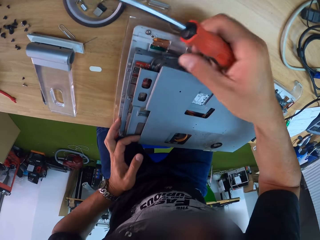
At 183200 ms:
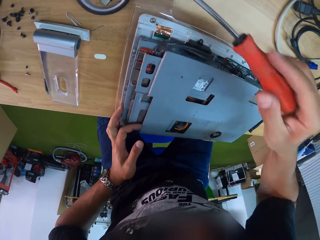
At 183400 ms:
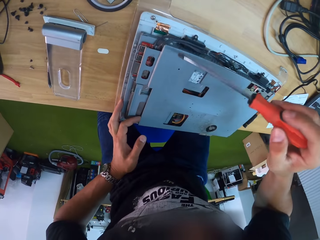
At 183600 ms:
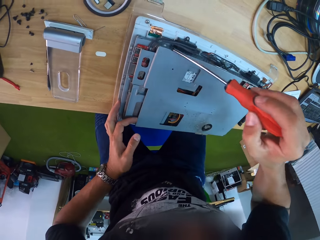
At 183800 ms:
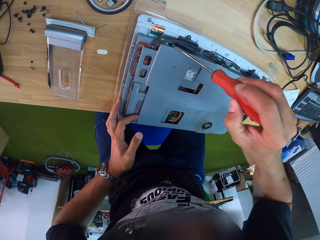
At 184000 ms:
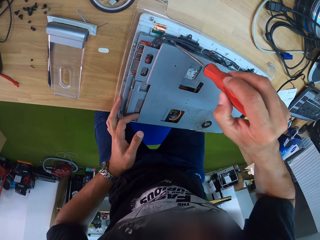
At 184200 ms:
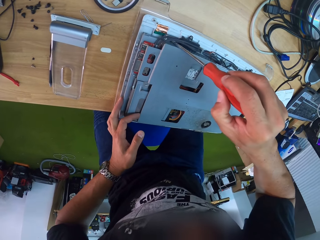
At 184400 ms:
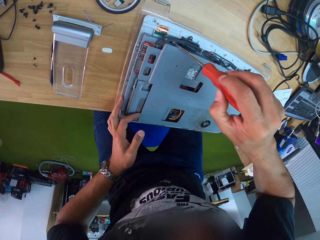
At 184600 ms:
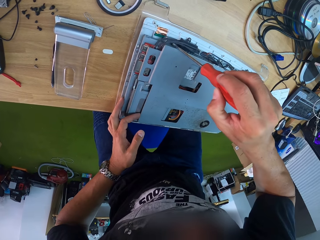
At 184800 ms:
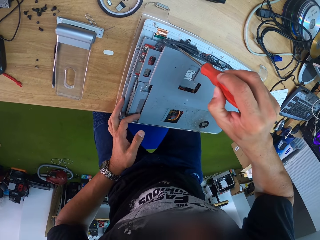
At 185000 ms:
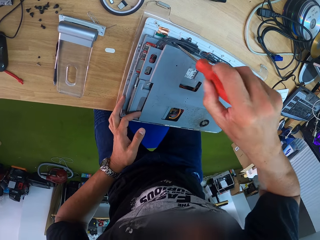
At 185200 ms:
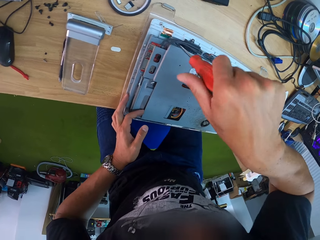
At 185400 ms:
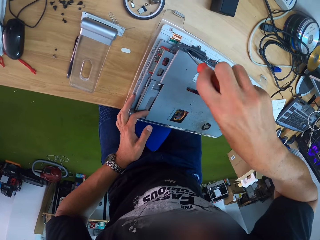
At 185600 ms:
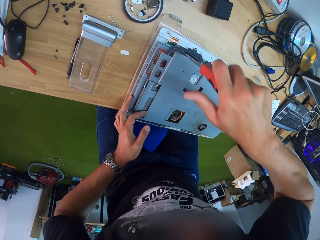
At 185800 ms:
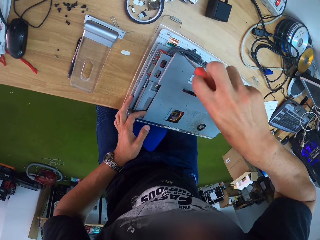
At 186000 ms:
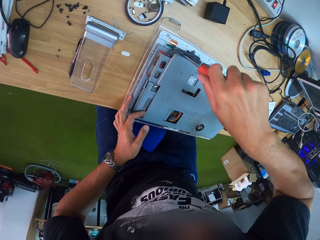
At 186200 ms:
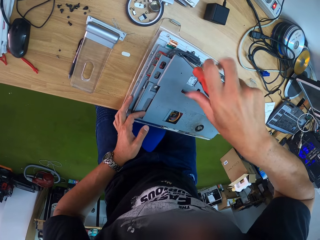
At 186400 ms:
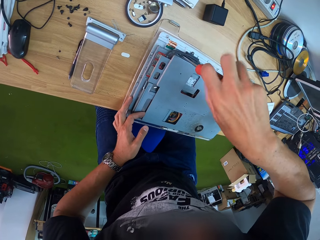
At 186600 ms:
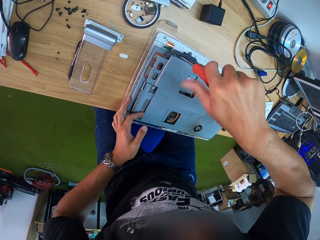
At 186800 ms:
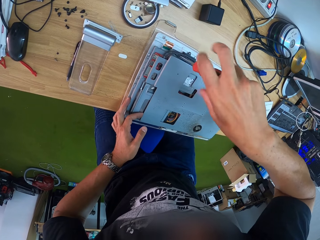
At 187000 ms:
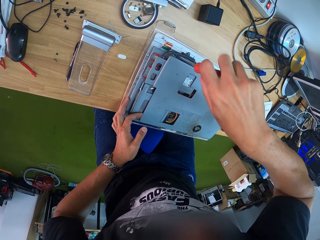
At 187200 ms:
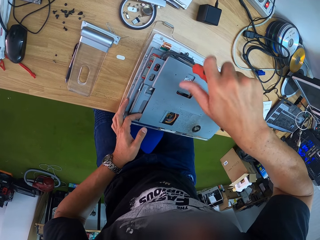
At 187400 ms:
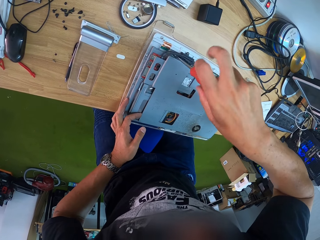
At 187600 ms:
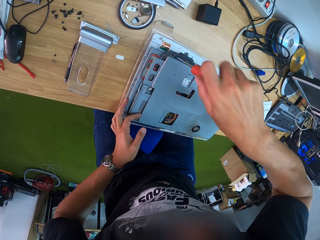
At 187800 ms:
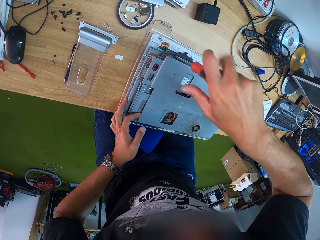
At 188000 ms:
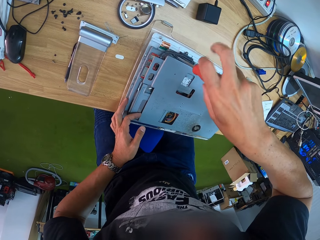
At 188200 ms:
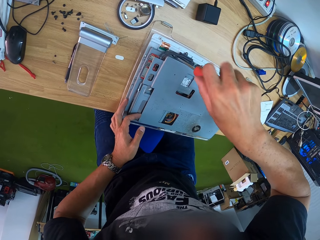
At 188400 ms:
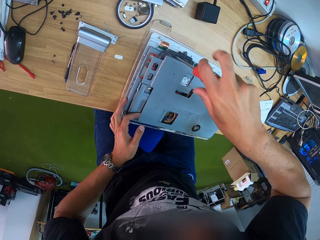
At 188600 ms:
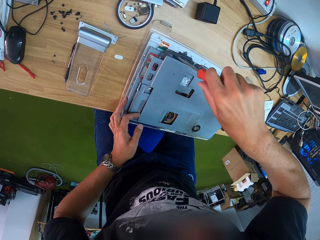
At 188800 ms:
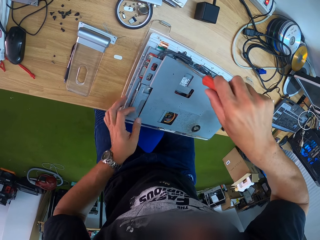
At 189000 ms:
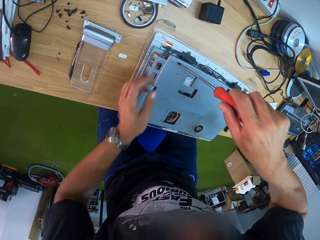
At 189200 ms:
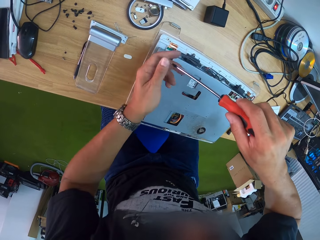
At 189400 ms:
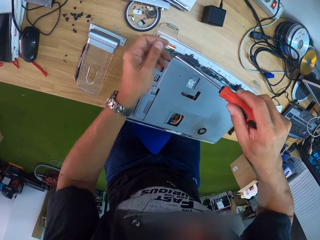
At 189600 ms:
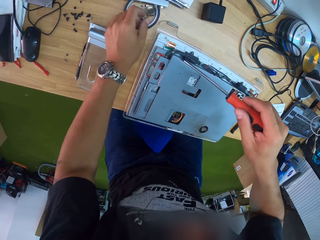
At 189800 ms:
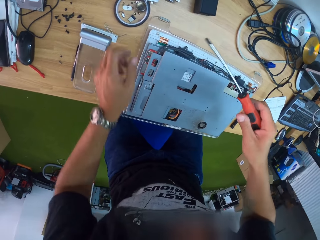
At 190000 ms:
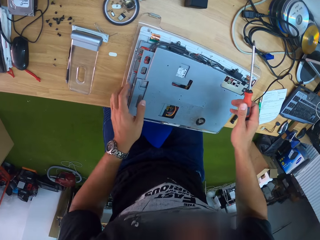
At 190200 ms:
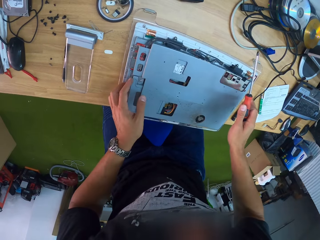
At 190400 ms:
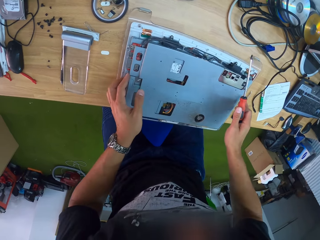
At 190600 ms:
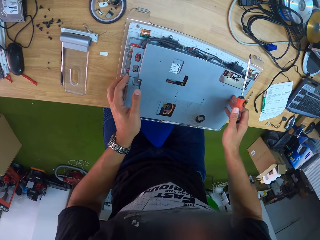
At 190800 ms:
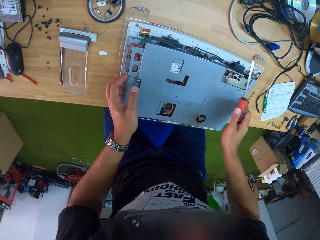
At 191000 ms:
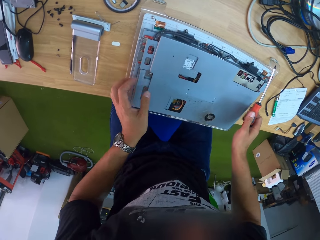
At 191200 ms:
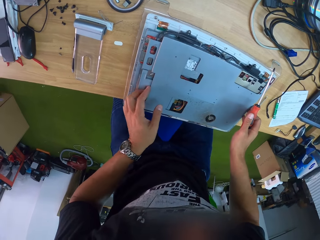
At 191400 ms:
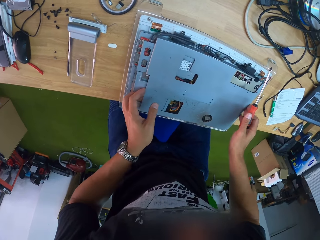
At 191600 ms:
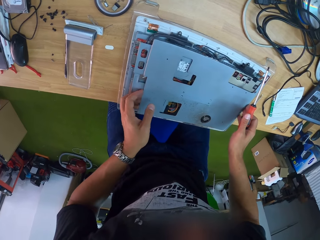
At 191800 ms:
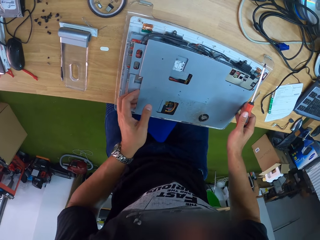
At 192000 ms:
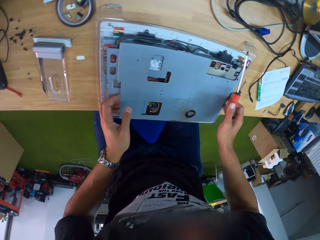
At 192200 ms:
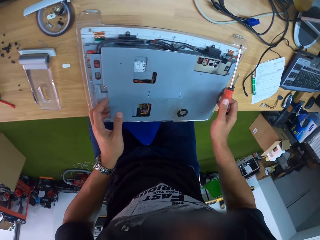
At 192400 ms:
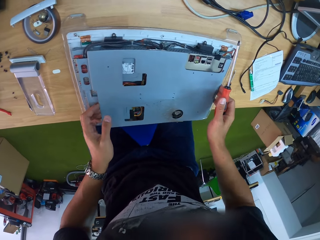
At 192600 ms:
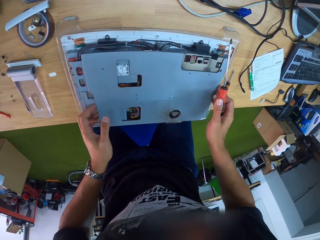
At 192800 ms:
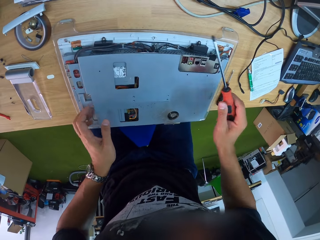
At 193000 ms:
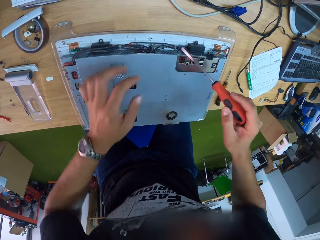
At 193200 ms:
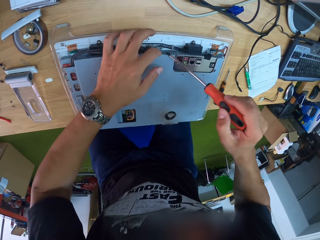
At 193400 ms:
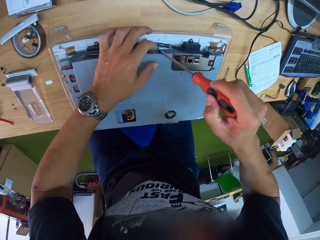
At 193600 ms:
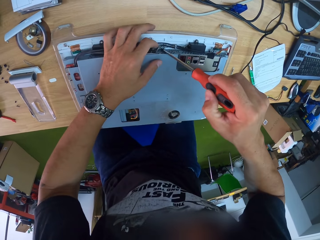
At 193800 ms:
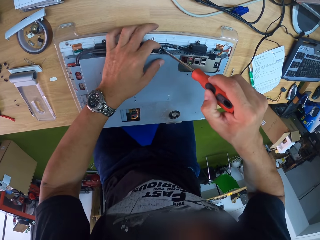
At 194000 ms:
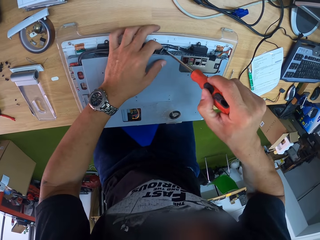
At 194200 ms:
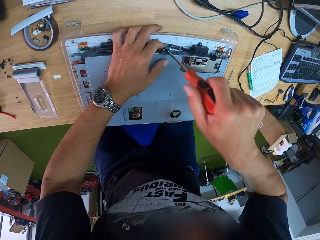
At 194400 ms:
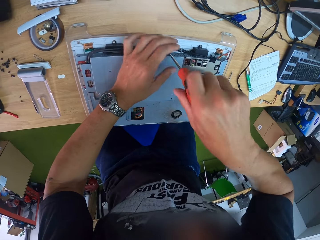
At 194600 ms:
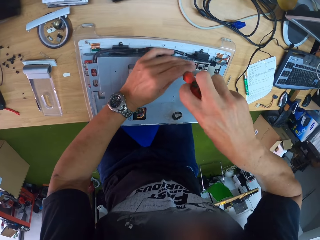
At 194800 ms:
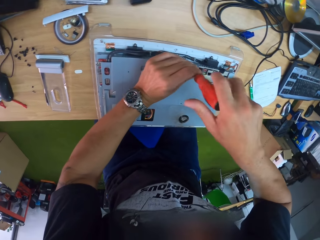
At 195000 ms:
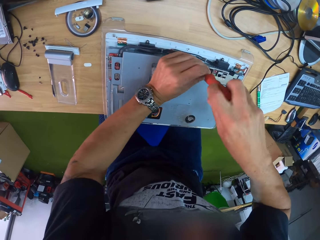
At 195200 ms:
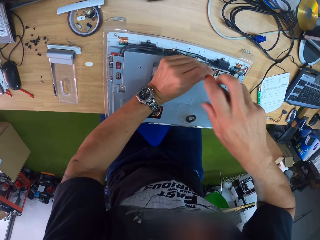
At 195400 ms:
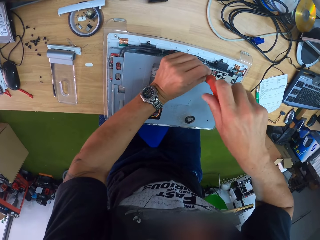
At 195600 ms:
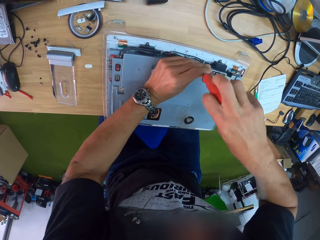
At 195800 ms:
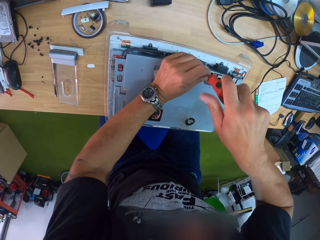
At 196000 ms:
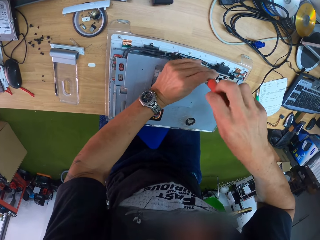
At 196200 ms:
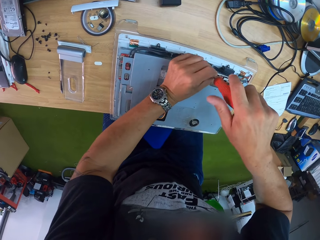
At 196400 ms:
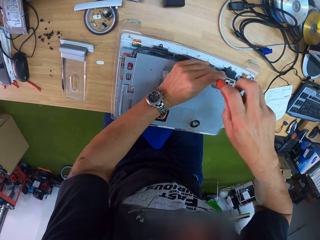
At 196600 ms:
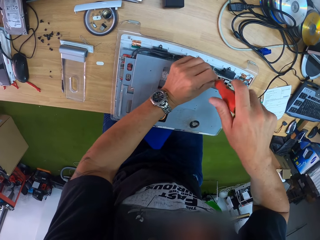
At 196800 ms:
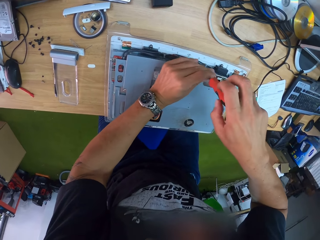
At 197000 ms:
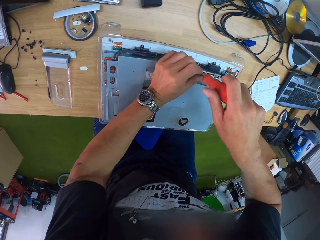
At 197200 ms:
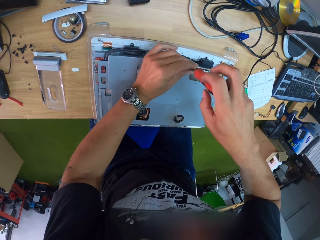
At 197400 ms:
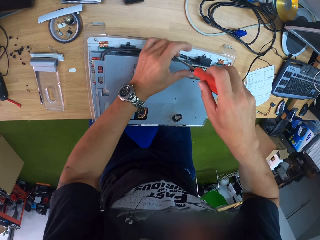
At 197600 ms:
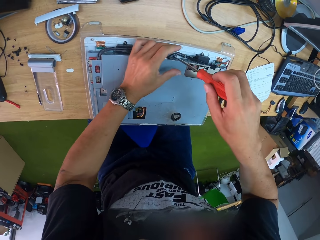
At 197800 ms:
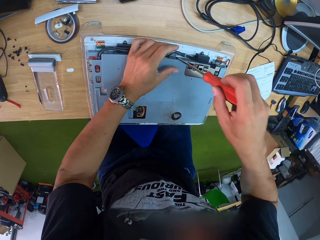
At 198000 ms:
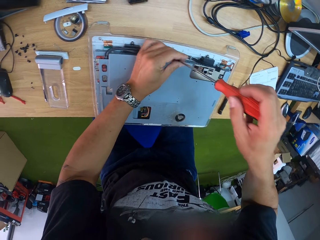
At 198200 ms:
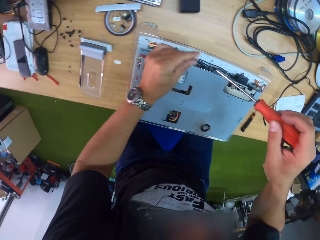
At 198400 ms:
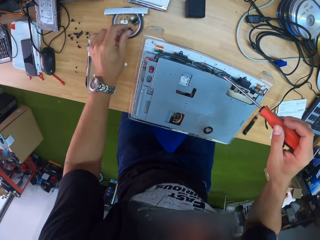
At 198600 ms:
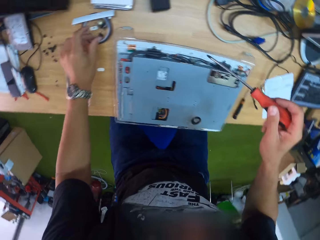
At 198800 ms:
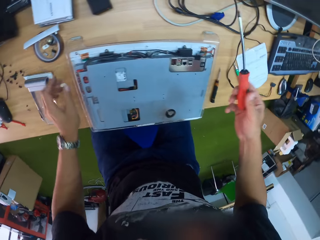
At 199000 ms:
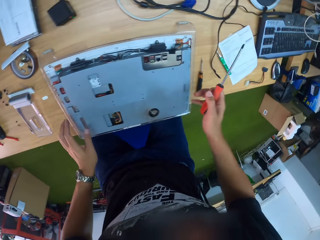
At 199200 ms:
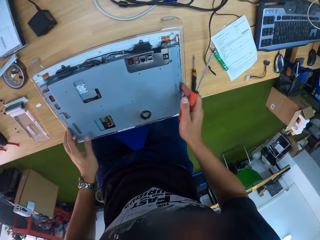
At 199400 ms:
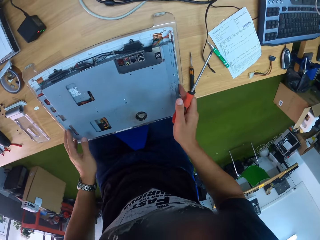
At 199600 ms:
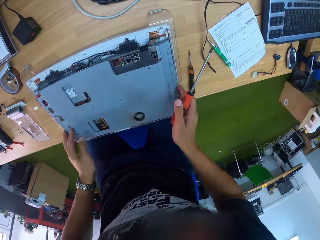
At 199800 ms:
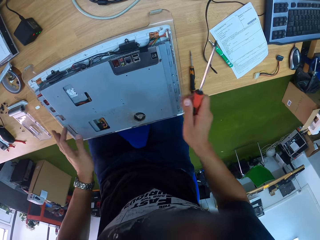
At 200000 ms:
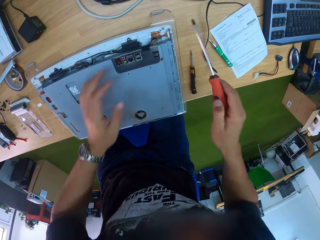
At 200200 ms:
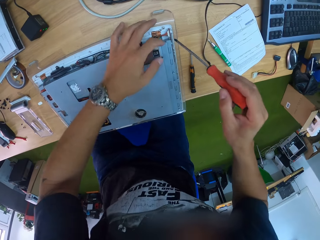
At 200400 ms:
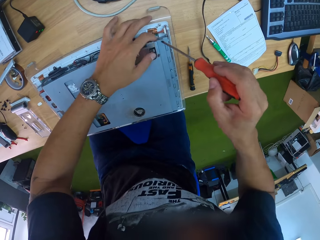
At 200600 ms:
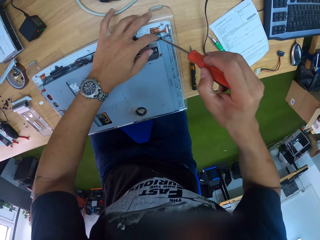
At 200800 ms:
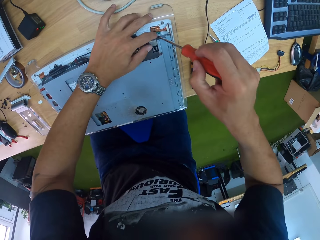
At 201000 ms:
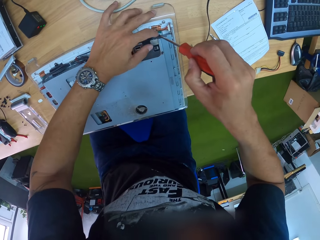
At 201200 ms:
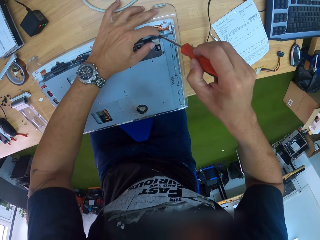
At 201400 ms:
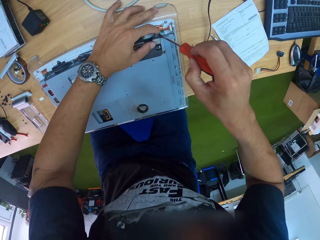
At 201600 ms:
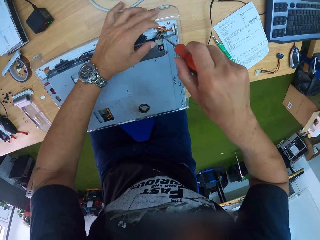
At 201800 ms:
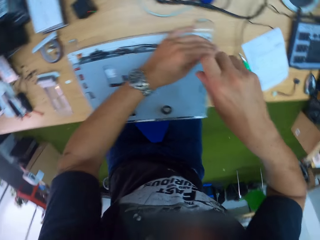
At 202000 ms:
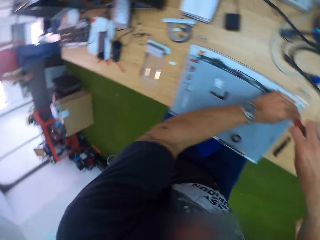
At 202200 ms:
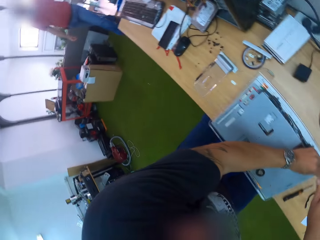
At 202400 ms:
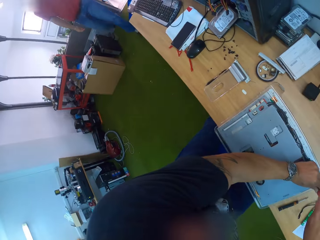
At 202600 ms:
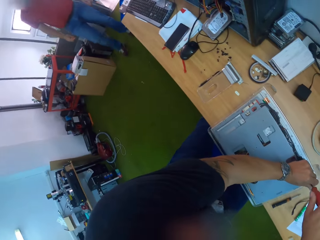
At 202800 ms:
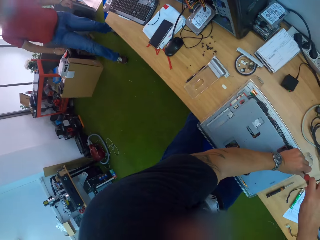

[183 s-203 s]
The camera wearer pulls a machine cover. He loosens a screw on a motherboard on the table with the screwdriver in his right hand. He picks the screw from the screwdriver with his left hand. He places the screw in his left hand on the table. He holds the machine cover with both hands. He lifts the plate of the motherboard with both his hands. He loosens a screw on the motherboard on the table with the screwdriver in his right hand. He picks the screw from the screwdriver with his left hand. He places the screw in his left hand on the table. He holds the motherboard on the table with both his hands. He loosens a screw on the motherboard on the table with the screwdriver in his right hand. He converses with a co-worker.

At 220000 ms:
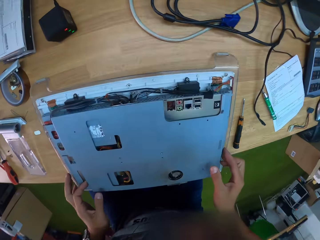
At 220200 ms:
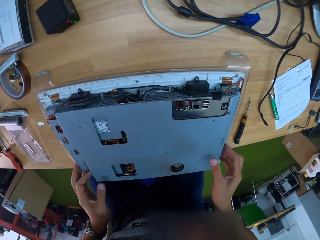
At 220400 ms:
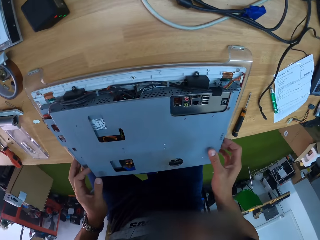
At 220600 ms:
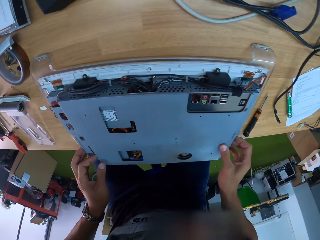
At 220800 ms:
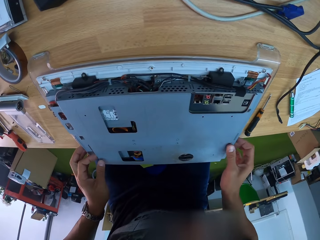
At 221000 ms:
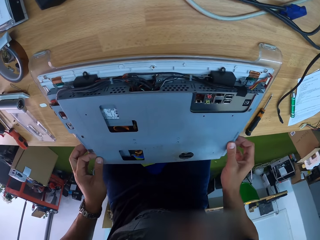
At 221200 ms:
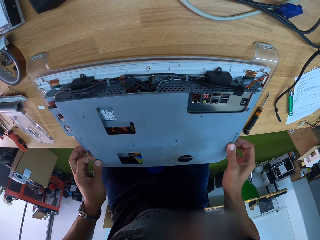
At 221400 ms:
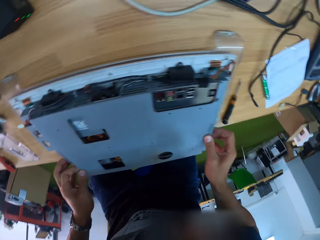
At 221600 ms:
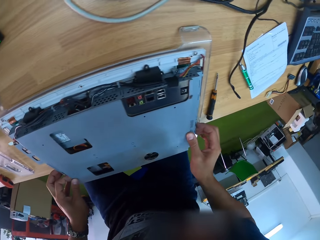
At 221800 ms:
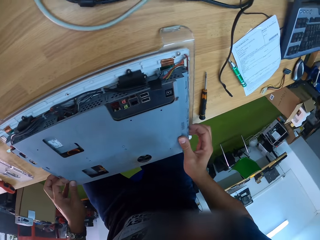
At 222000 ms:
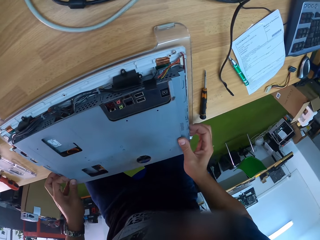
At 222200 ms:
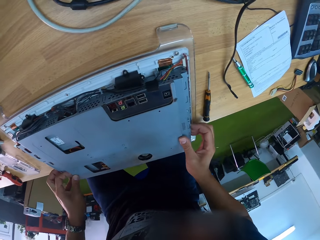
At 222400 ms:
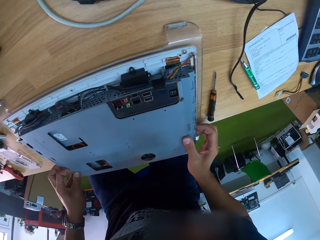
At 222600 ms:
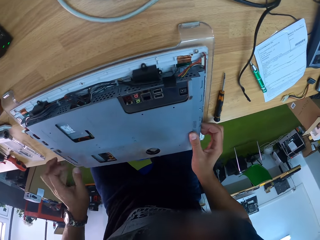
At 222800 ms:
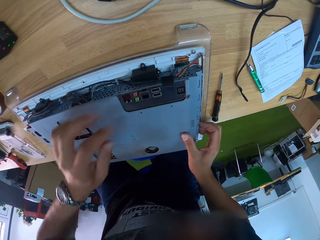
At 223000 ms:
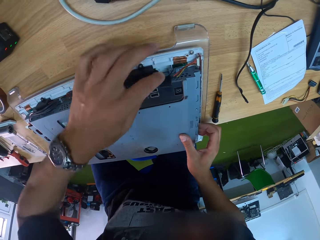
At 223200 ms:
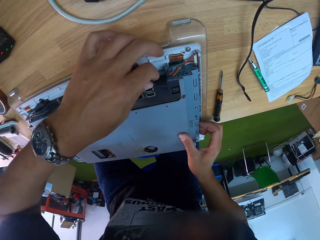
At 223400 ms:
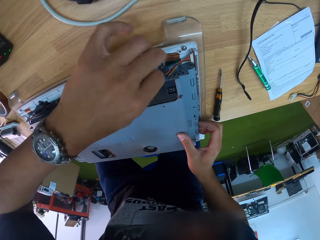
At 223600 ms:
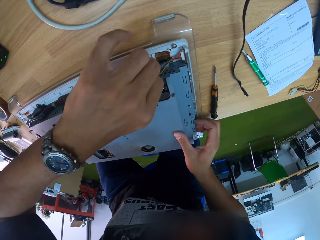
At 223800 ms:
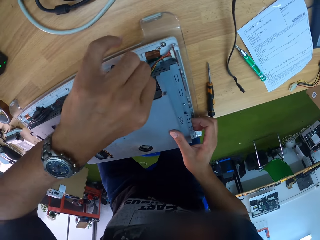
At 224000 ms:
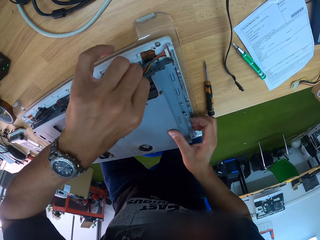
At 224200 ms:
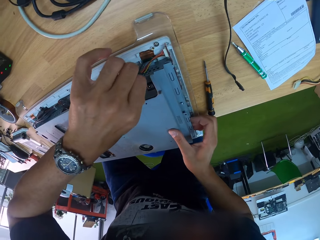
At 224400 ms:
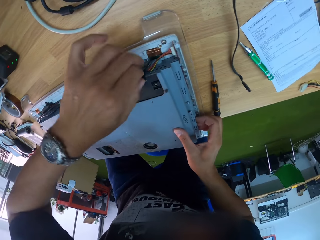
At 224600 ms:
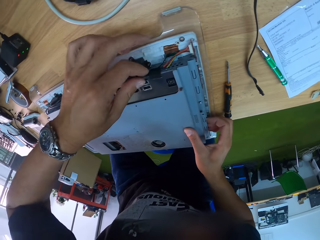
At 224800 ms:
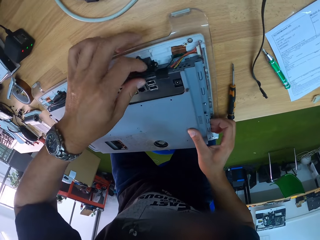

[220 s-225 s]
The camera wearer looks at a machine. He lifts a machine cover with both hands and shakes the machine cover. He pulls a tape on the motherboard with his left hand. He touches a wire on the machine.
